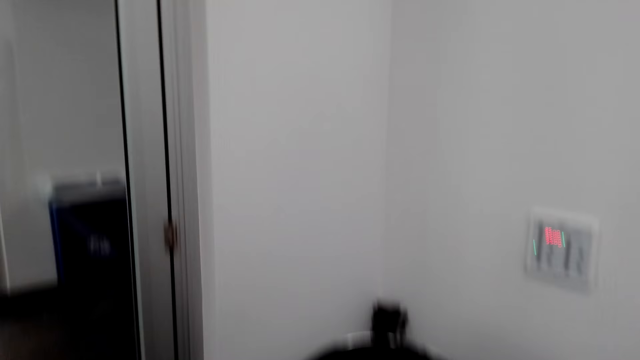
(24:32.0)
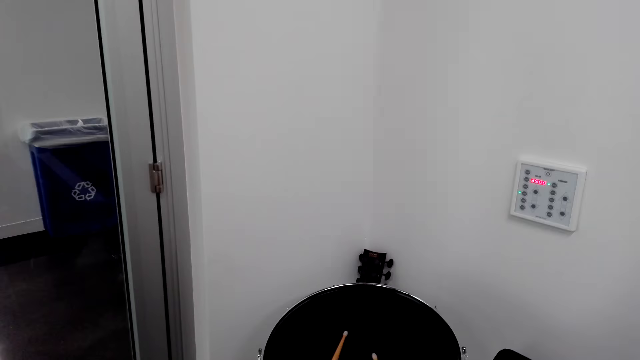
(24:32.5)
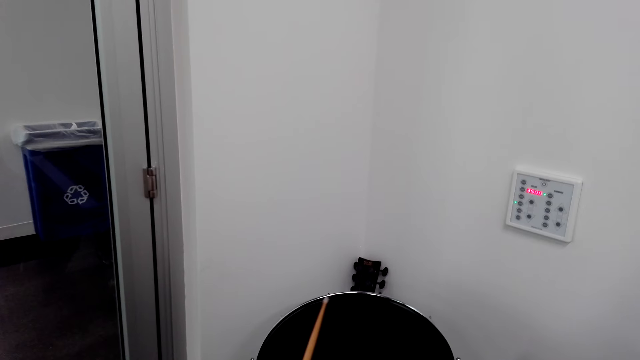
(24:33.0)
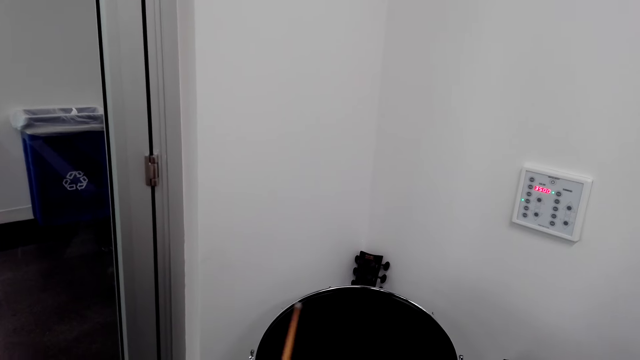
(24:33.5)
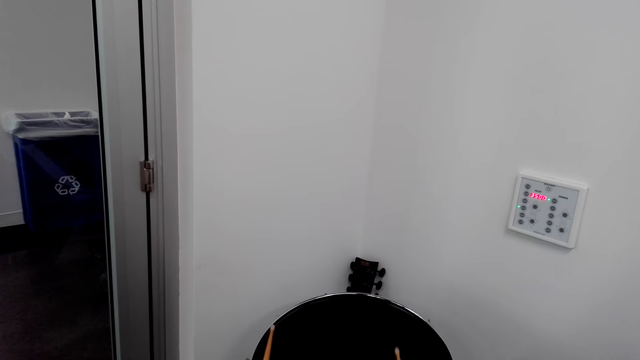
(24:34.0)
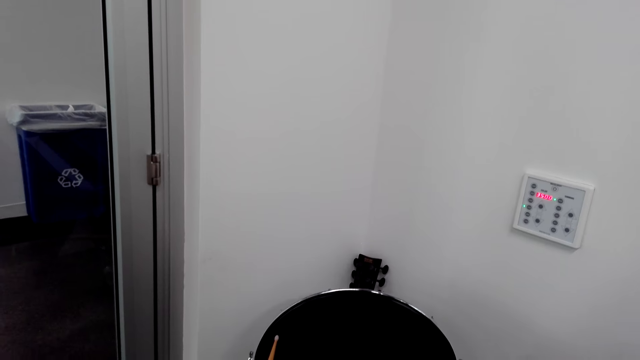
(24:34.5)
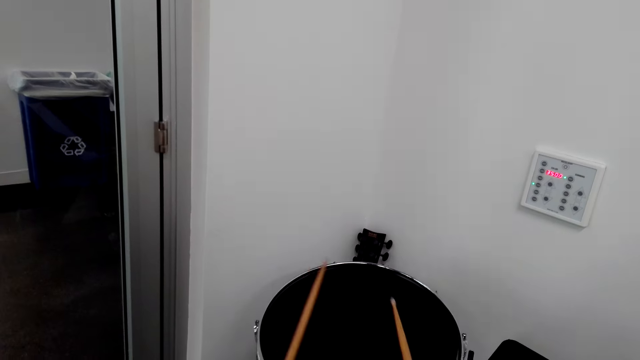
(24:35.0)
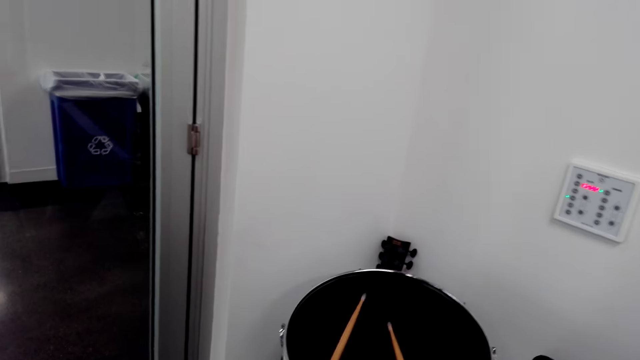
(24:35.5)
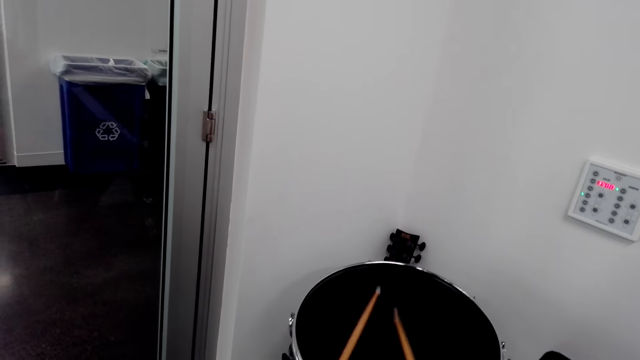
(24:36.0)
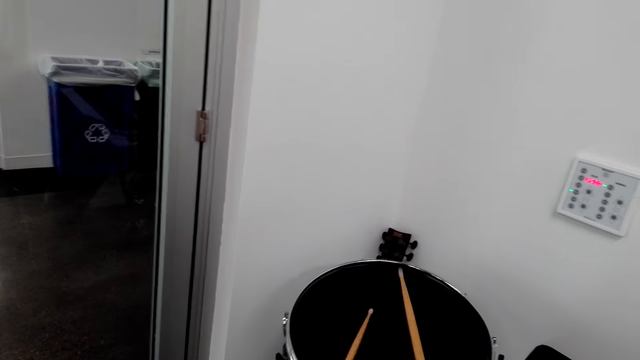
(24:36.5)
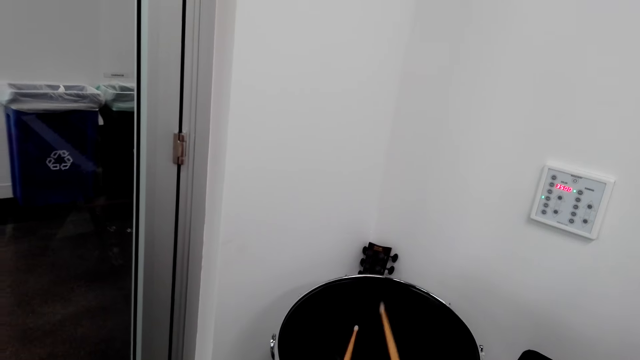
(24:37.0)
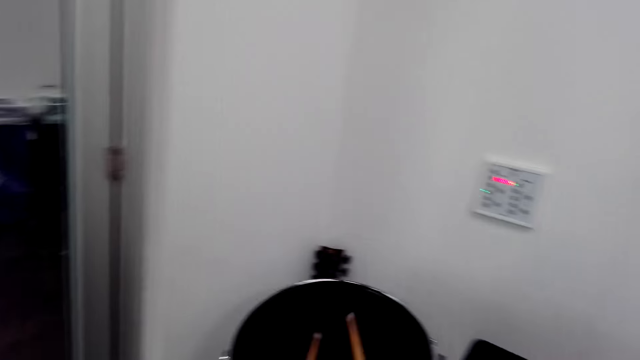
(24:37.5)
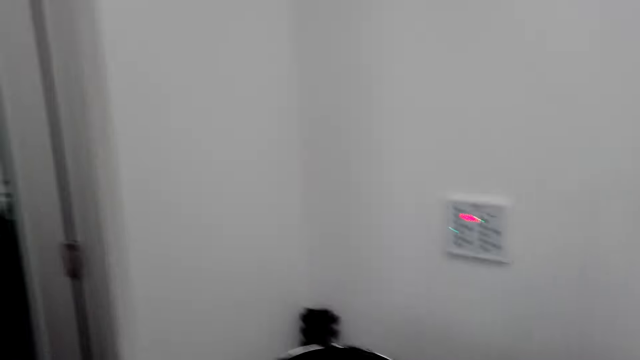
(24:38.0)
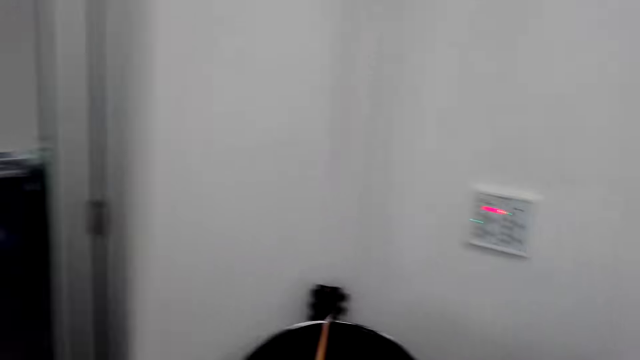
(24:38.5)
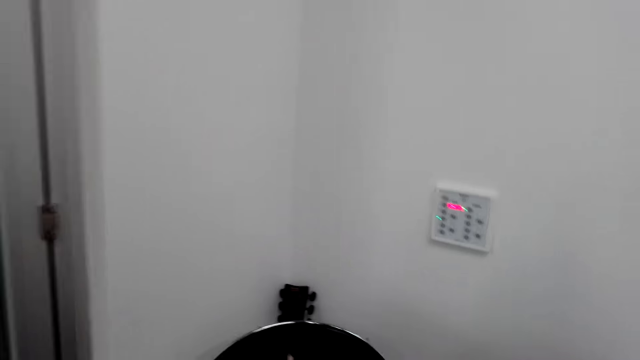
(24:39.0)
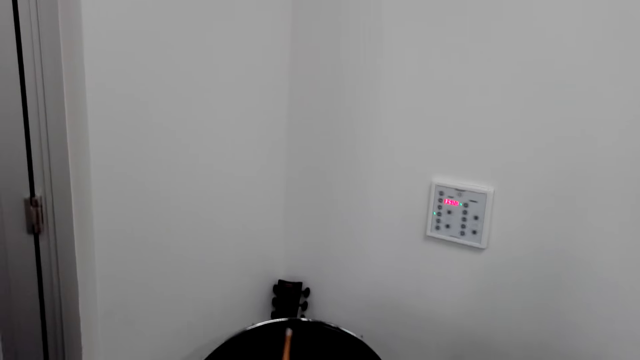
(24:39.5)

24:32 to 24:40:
The camera wearer beats the drum with the drum stick.

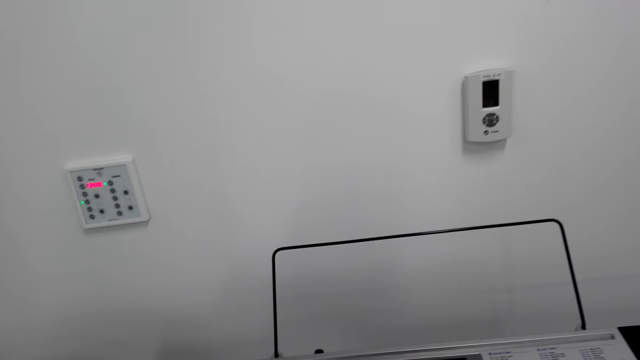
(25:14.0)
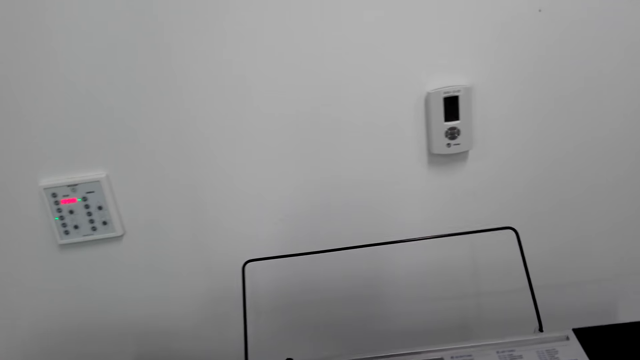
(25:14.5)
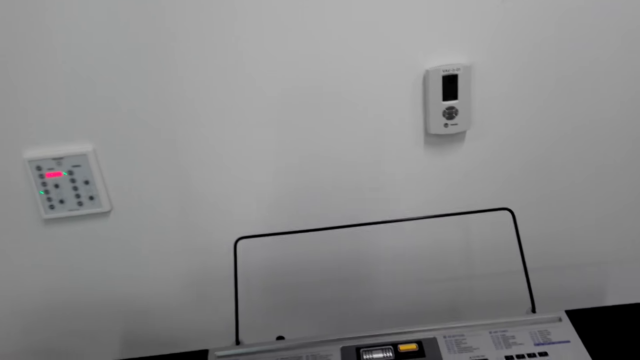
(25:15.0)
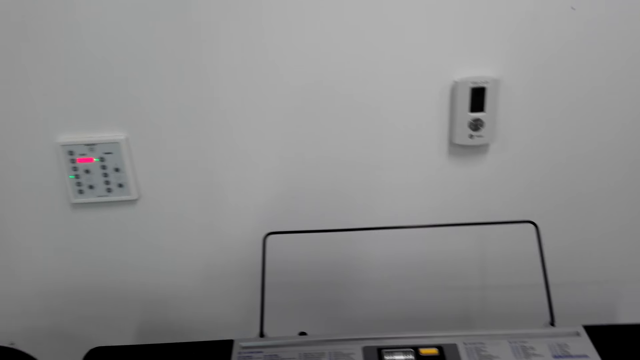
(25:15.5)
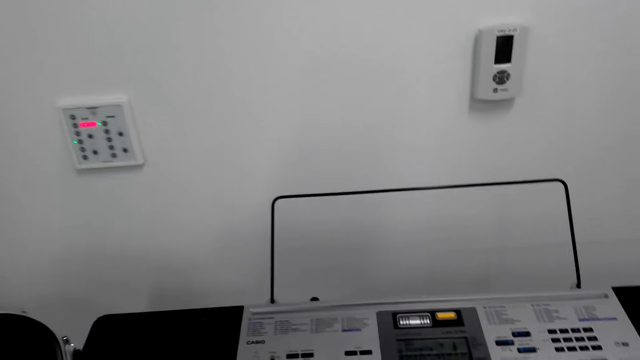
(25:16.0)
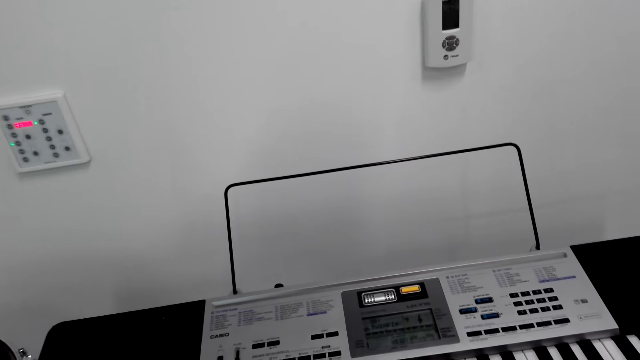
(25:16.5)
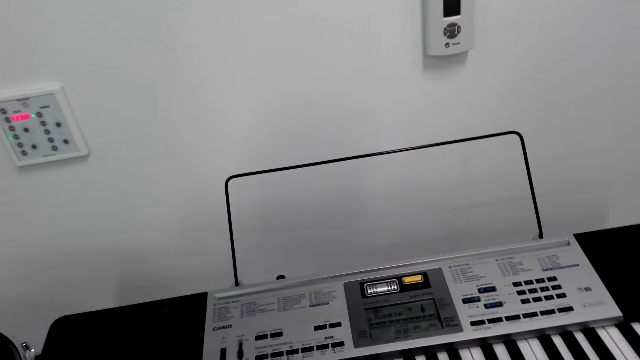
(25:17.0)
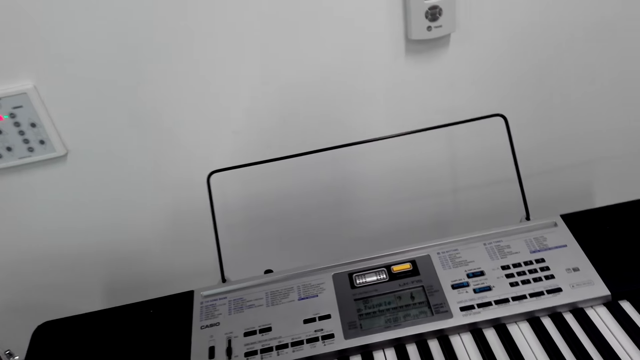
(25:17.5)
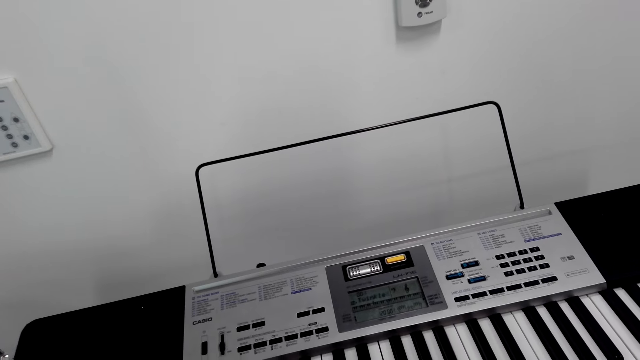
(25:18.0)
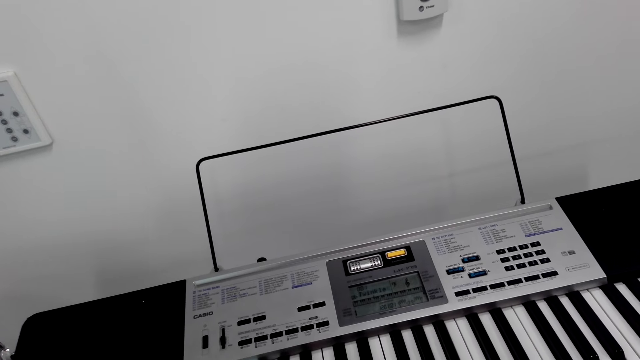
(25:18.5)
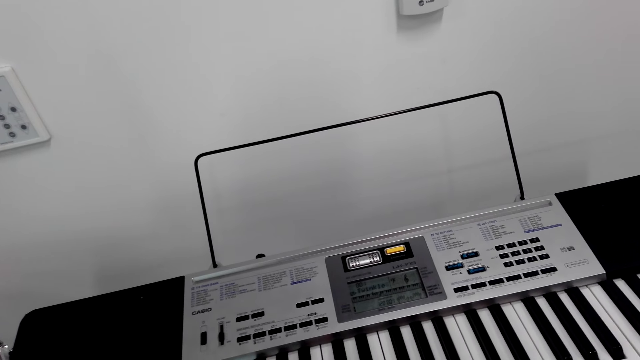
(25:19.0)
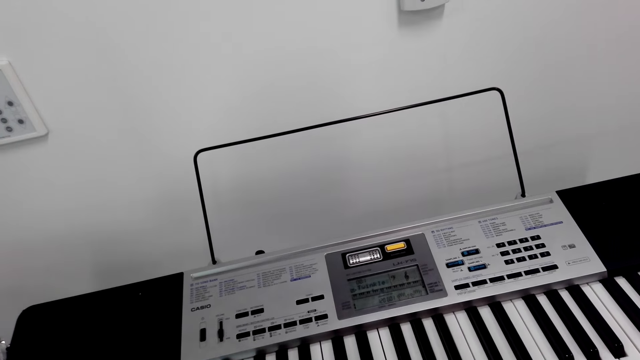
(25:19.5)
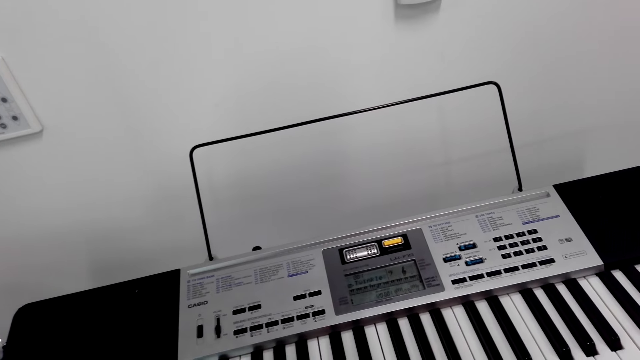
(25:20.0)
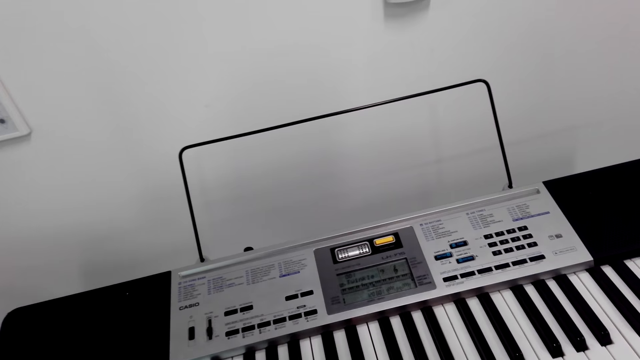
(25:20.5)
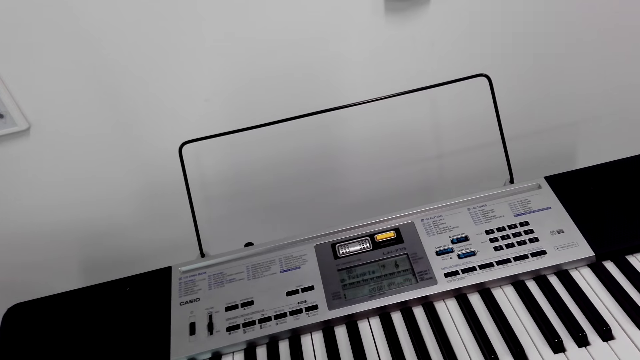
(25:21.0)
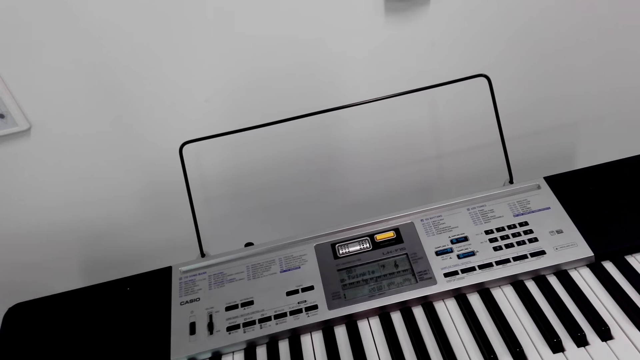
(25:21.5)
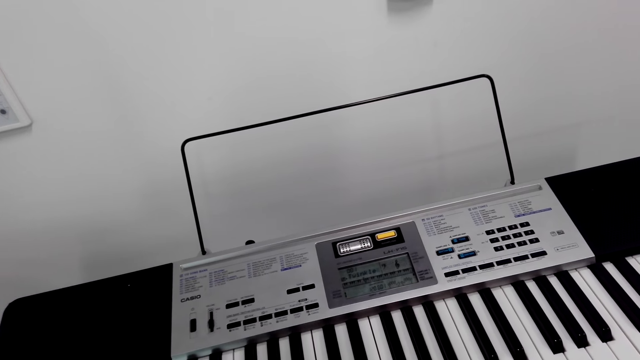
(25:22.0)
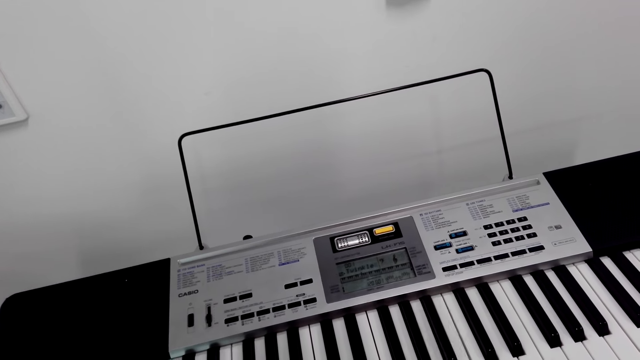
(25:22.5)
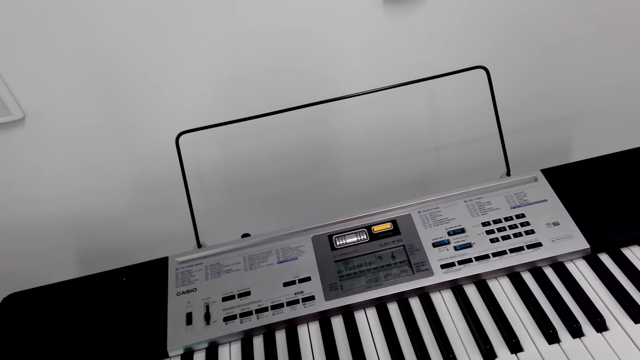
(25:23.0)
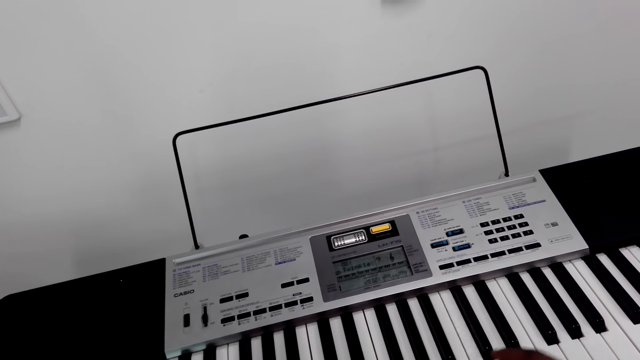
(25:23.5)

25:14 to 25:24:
The camera wearer plays the piano with his hands.

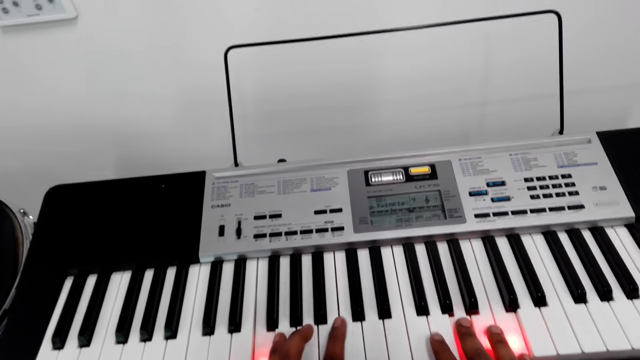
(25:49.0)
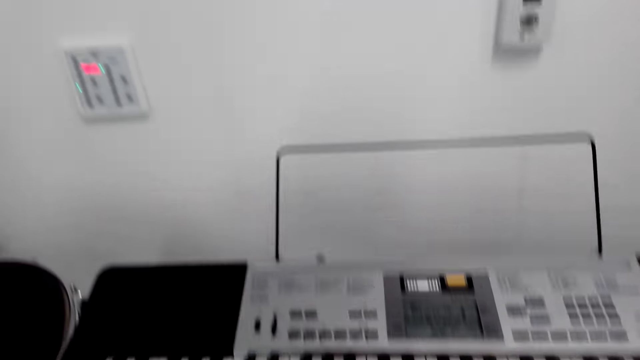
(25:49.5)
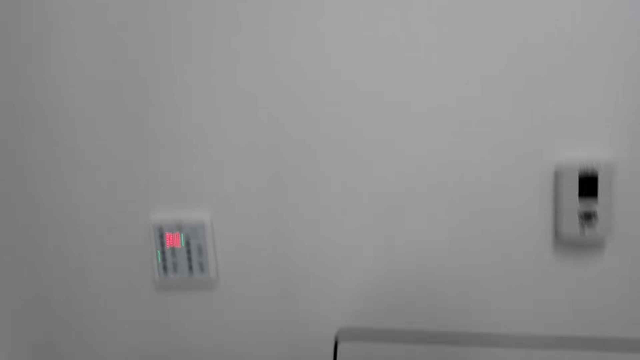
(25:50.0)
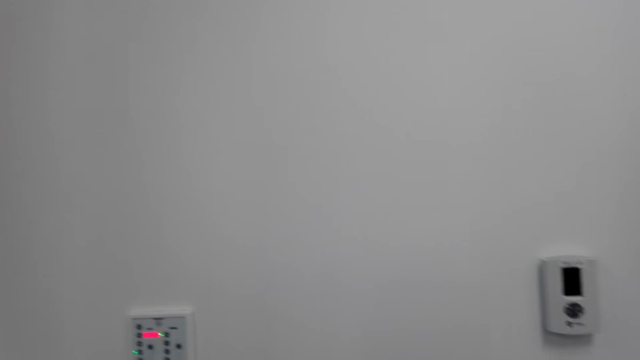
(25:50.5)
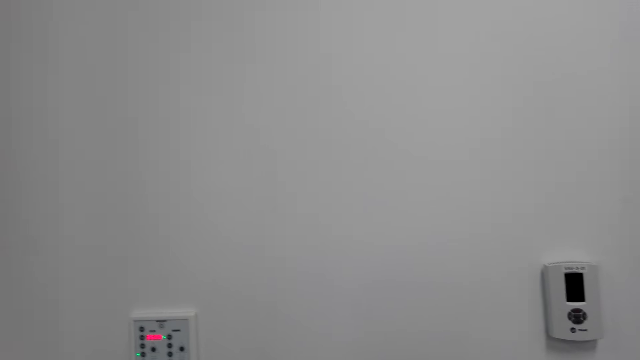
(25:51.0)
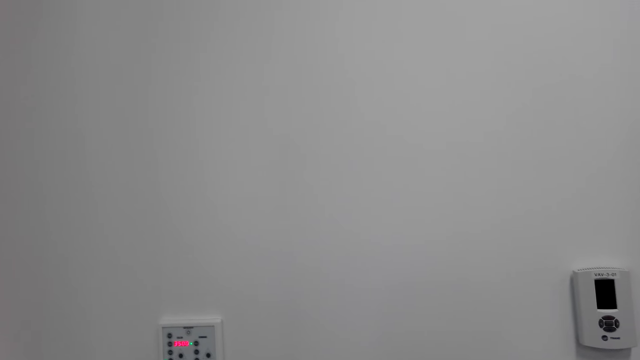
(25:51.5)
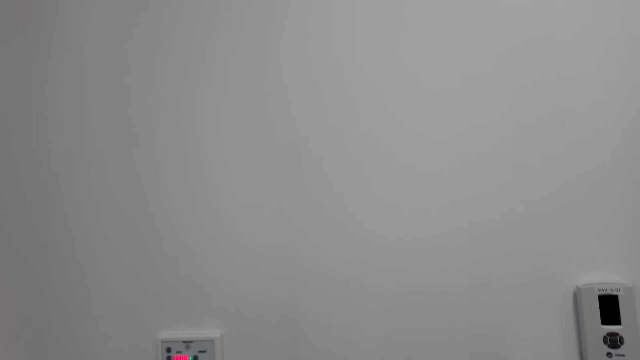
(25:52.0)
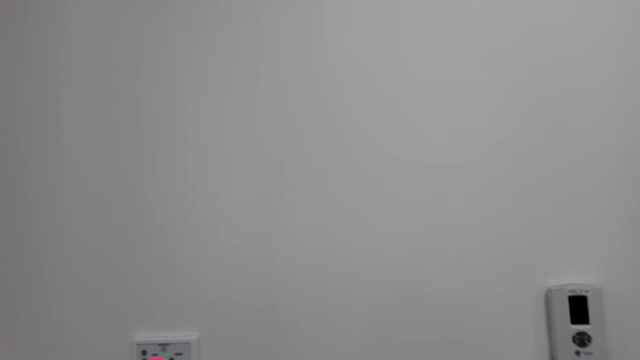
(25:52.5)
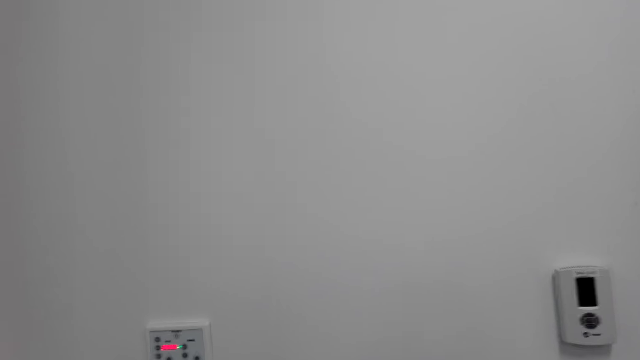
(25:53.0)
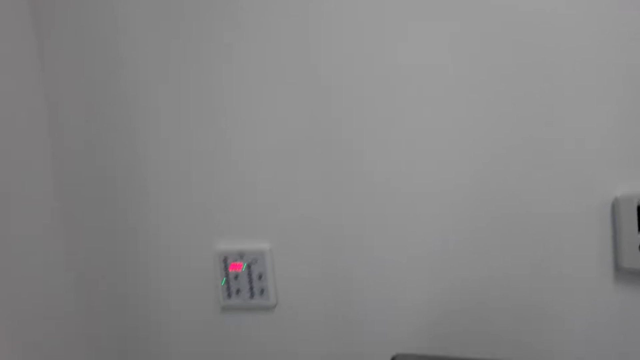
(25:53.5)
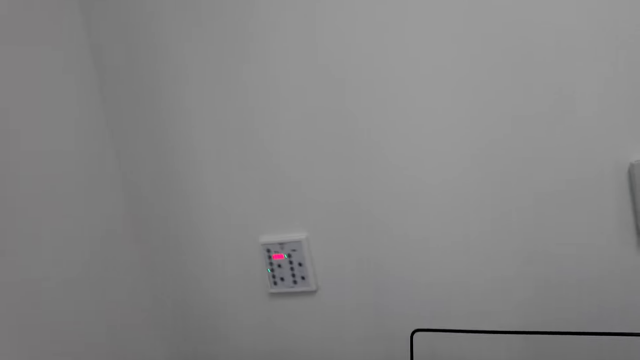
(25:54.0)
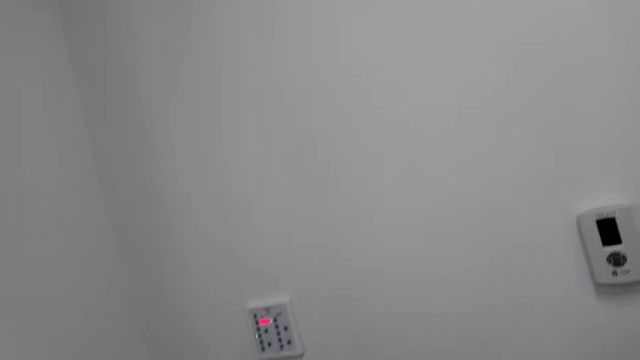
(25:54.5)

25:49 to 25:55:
The camera wearer looks up.
